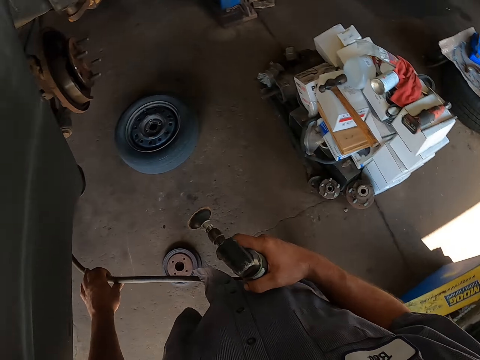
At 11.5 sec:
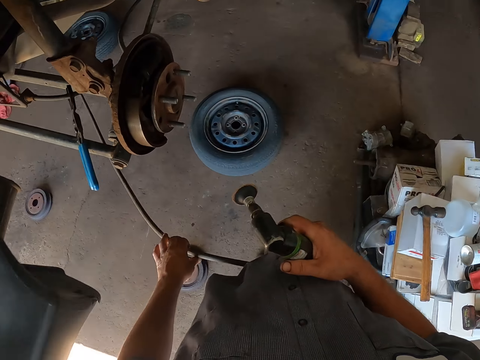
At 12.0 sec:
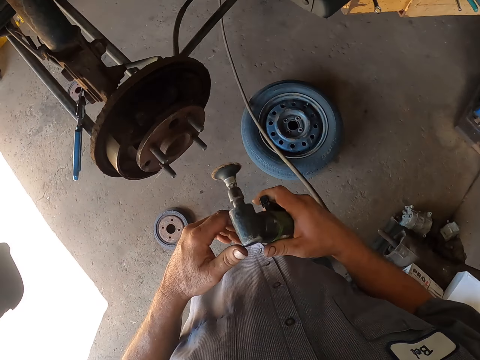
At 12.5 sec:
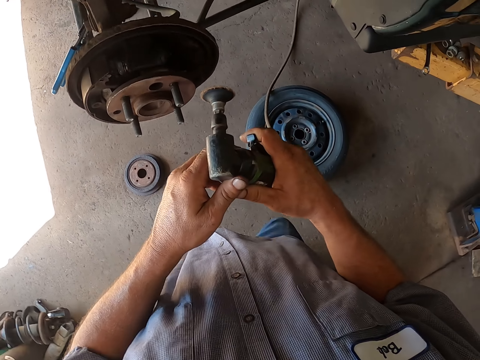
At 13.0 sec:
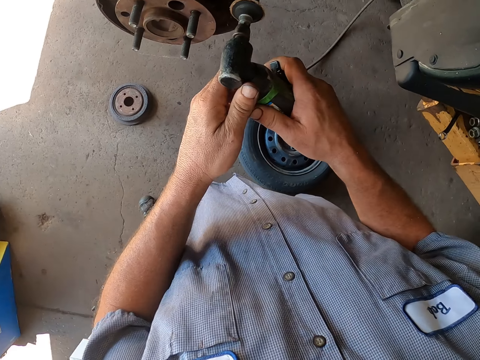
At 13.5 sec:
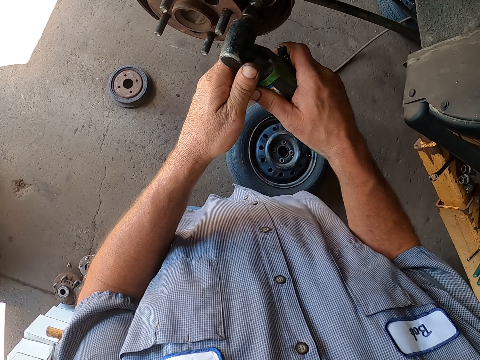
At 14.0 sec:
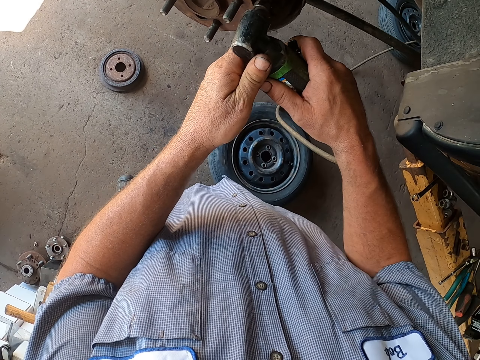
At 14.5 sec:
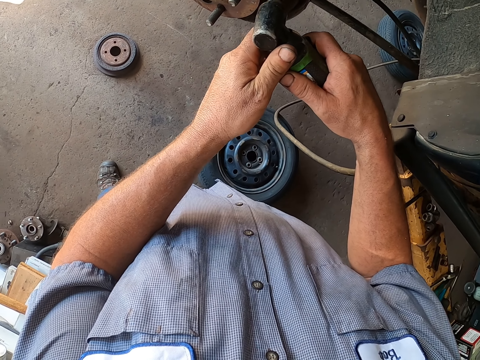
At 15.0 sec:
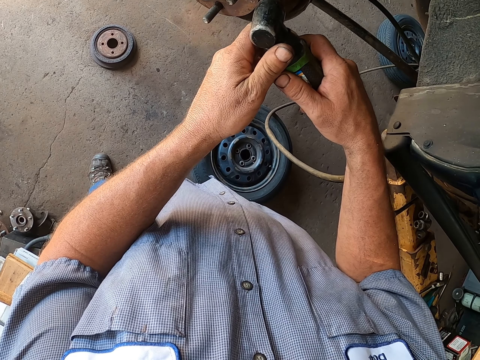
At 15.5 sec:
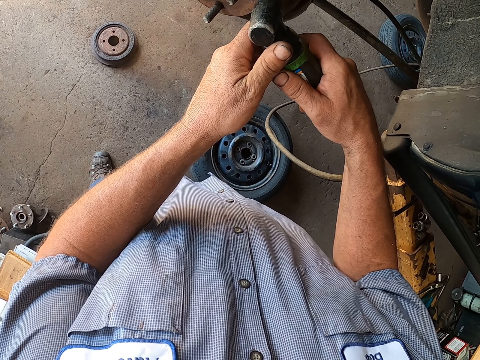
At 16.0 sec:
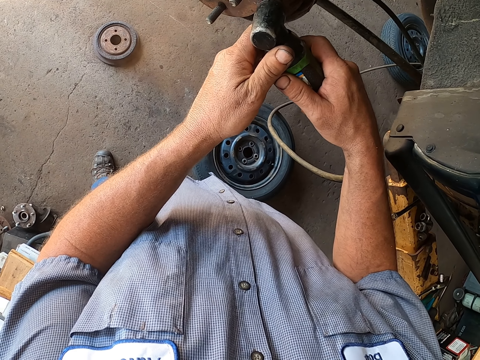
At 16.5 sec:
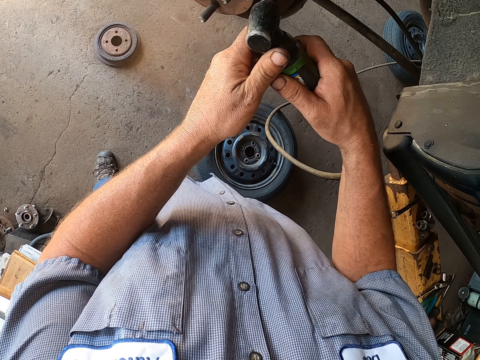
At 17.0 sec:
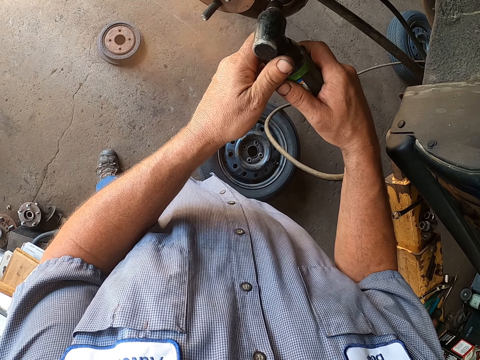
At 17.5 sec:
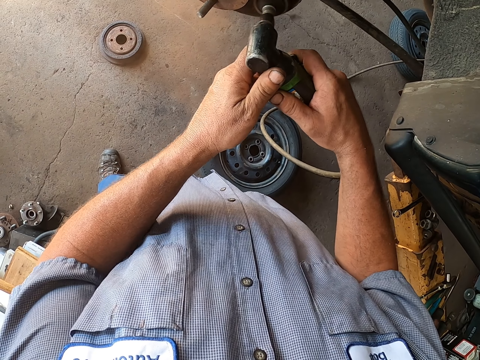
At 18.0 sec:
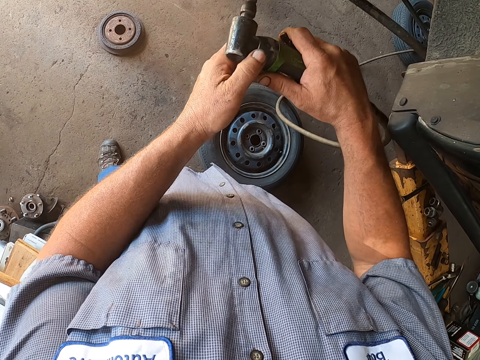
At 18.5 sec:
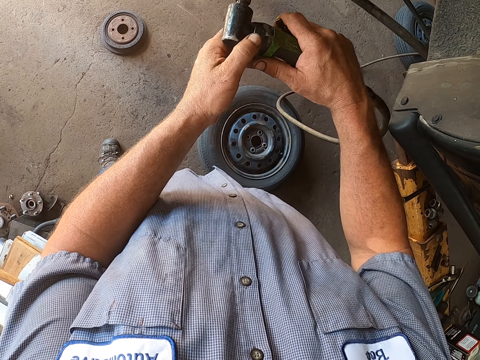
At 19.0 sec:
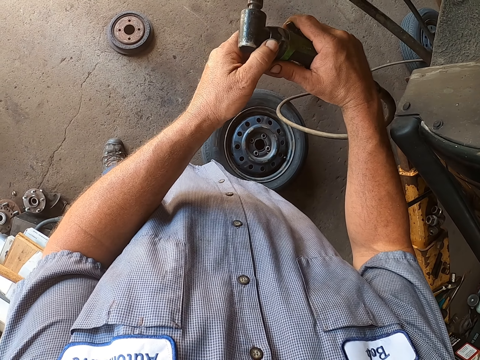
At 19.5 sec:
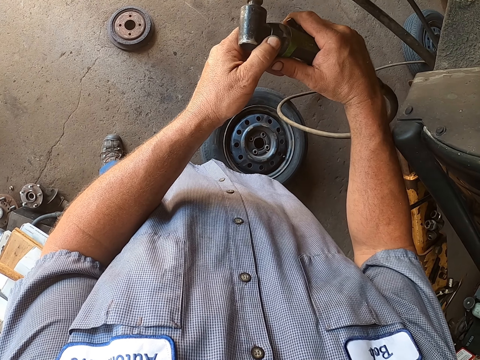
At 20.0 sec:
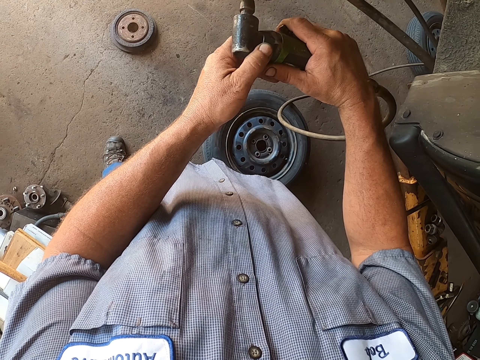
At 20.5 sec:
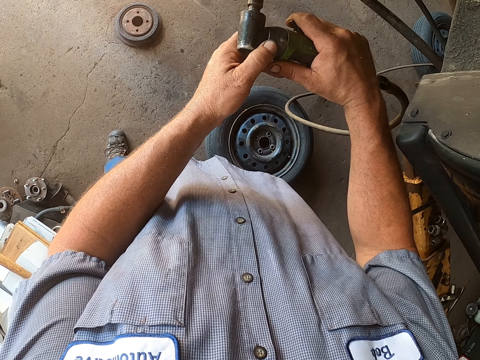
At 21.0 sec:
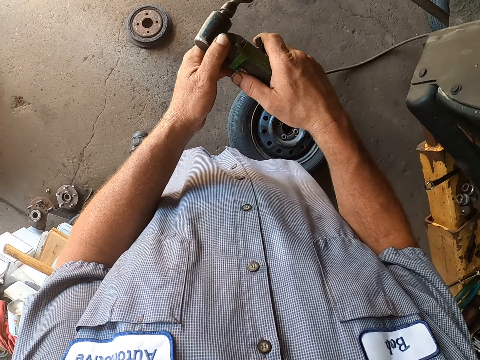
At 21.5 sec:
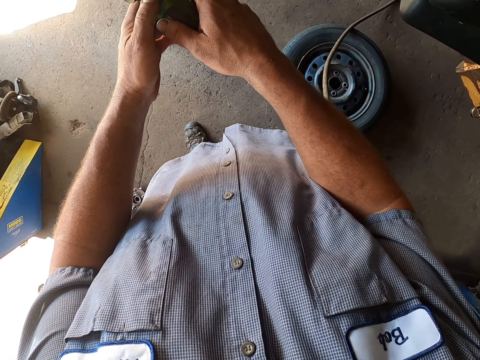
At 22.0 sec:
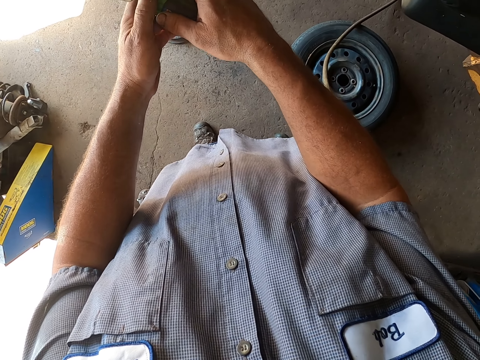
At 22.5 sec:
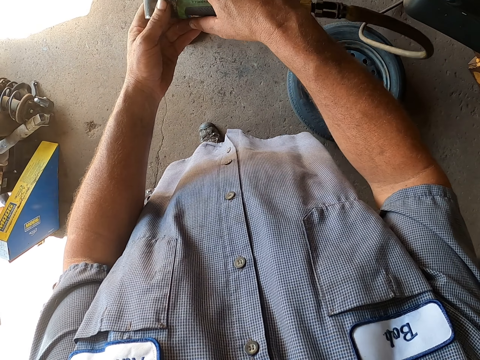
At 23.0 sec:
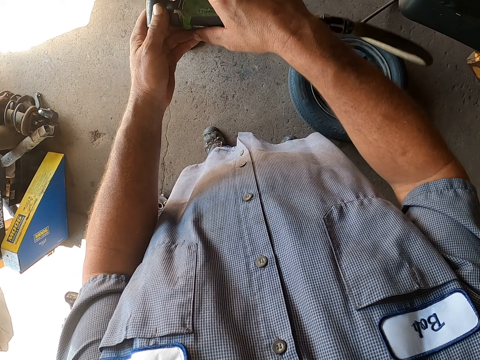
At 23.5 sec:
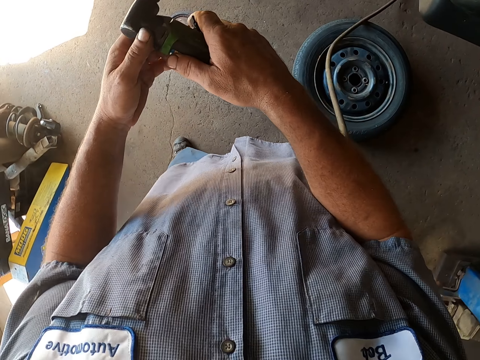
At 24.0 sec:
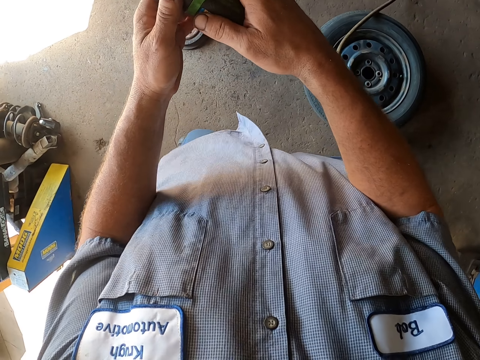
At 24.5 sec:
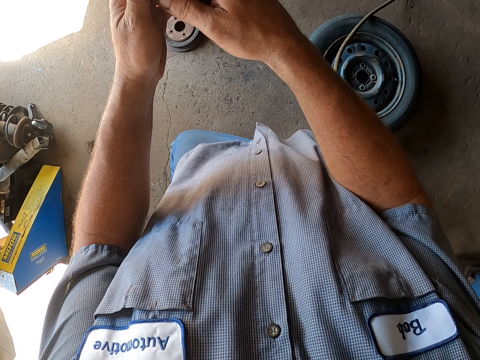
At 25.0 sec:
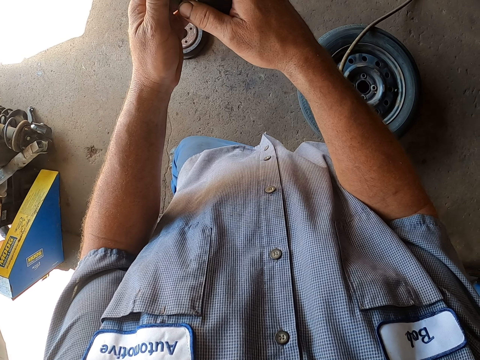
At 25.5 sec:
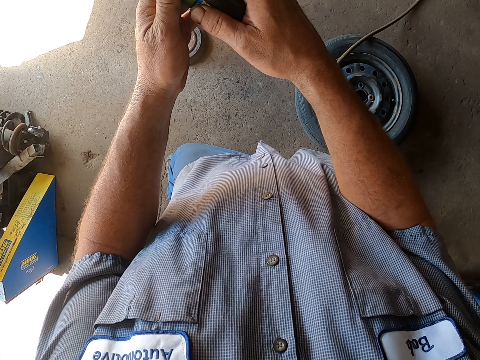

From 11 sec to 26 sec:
The camera wearer removes dust on the rear wheel bearing. They cut on the wheel hub.

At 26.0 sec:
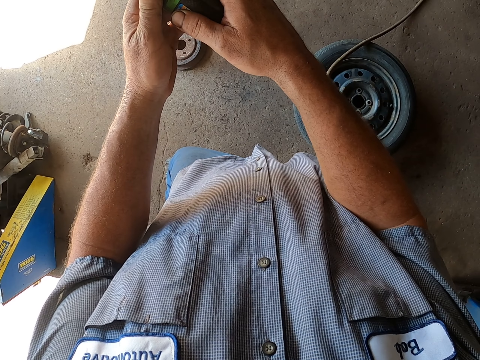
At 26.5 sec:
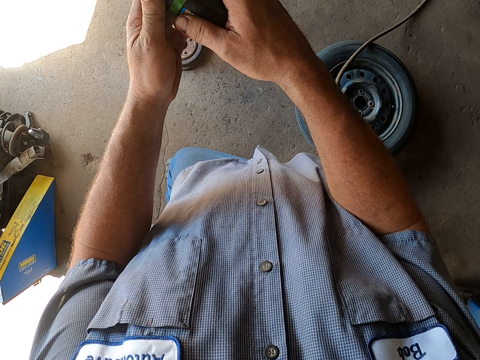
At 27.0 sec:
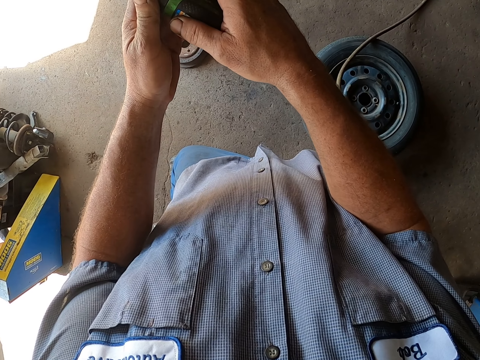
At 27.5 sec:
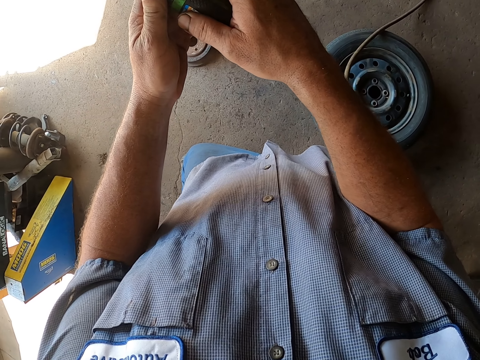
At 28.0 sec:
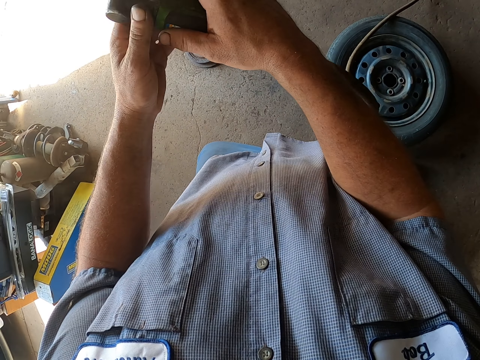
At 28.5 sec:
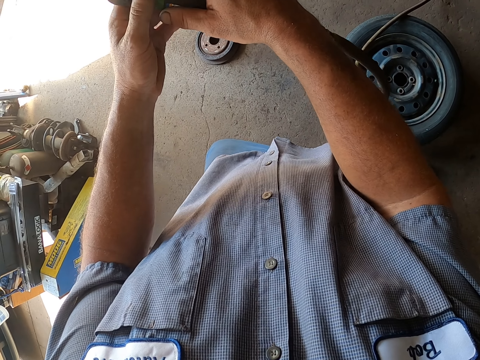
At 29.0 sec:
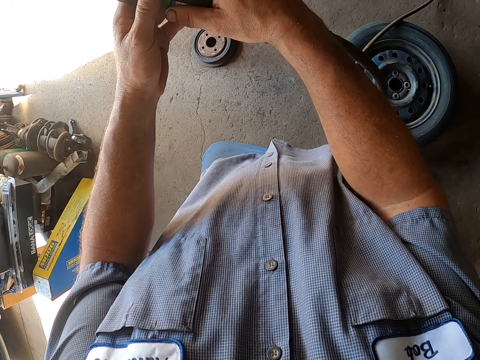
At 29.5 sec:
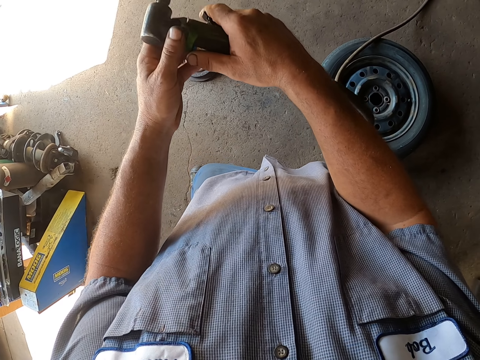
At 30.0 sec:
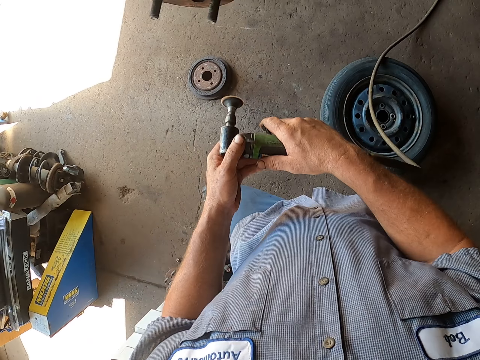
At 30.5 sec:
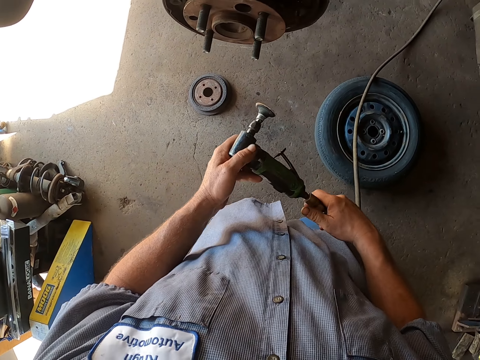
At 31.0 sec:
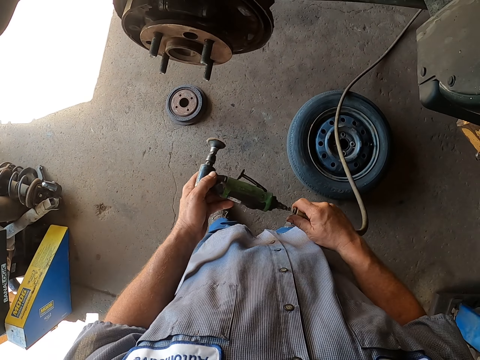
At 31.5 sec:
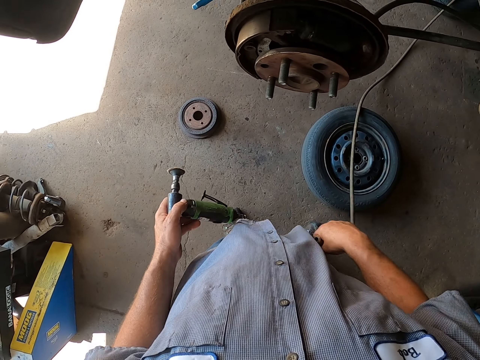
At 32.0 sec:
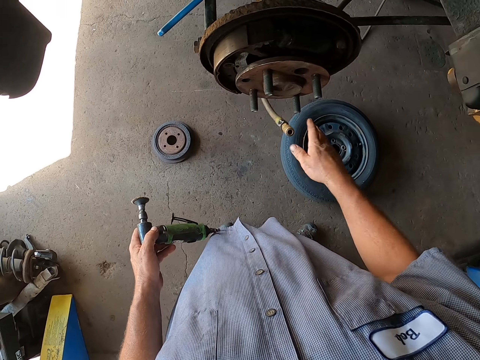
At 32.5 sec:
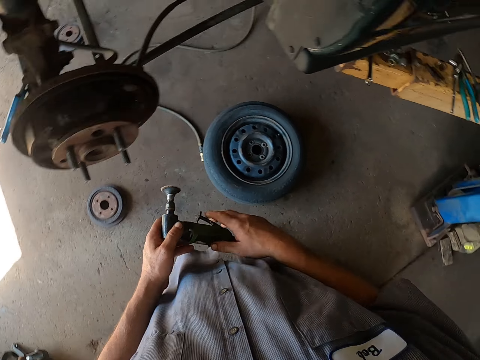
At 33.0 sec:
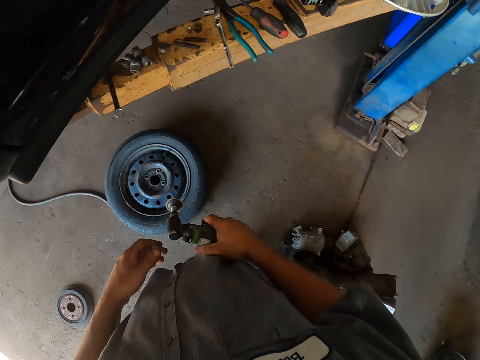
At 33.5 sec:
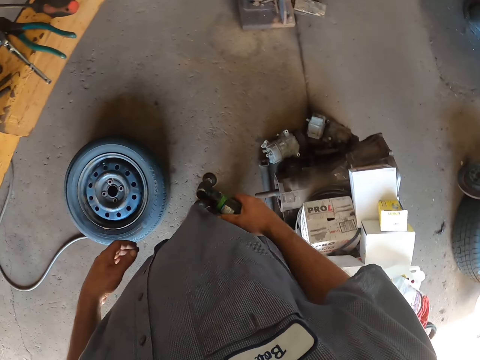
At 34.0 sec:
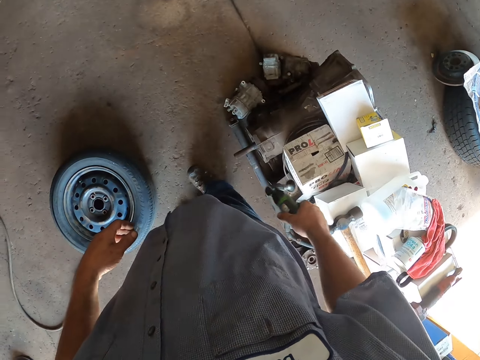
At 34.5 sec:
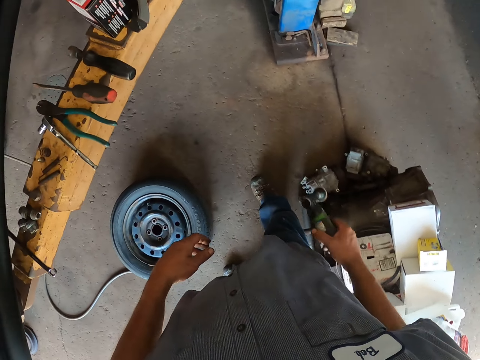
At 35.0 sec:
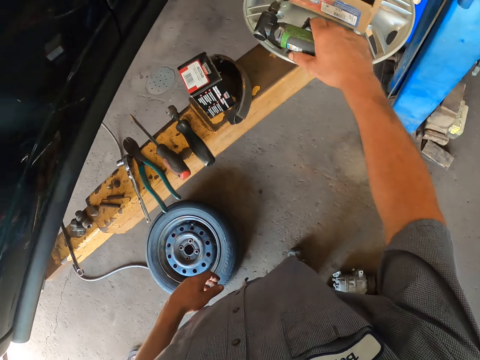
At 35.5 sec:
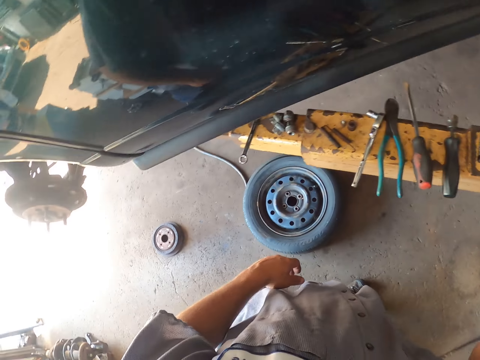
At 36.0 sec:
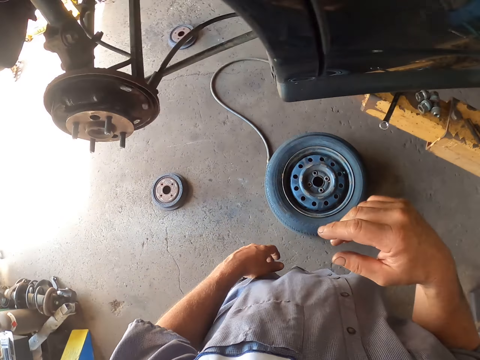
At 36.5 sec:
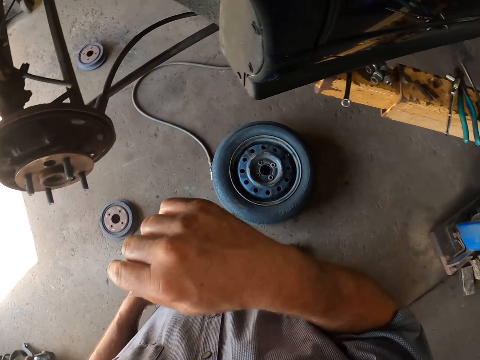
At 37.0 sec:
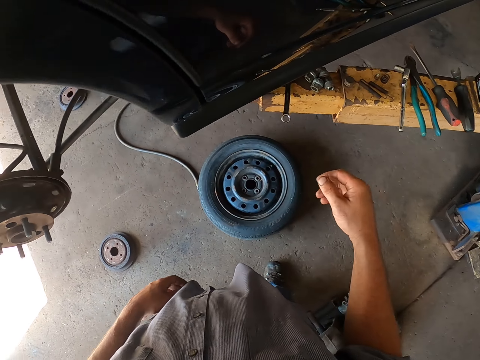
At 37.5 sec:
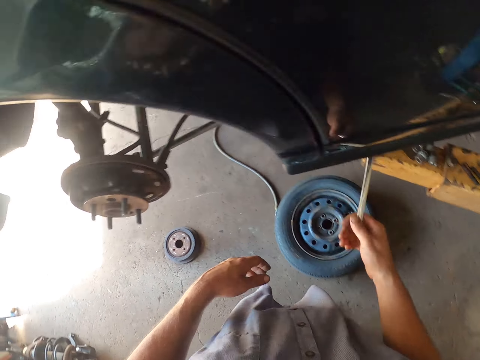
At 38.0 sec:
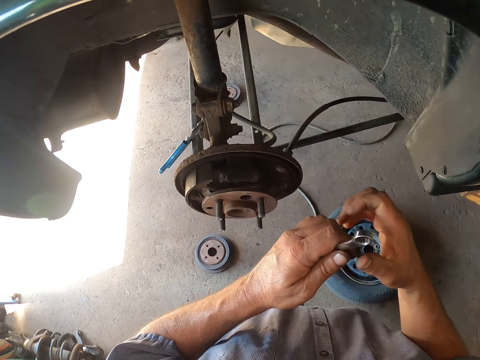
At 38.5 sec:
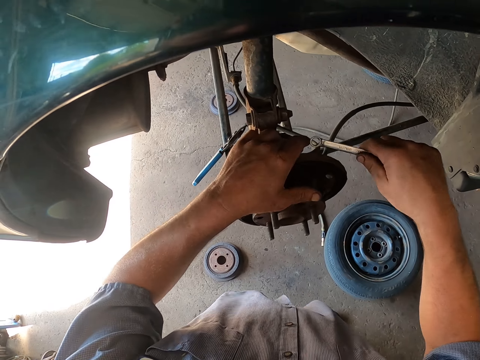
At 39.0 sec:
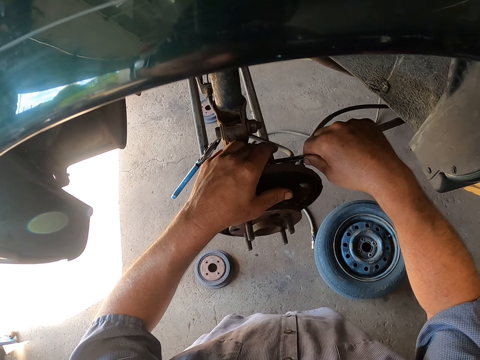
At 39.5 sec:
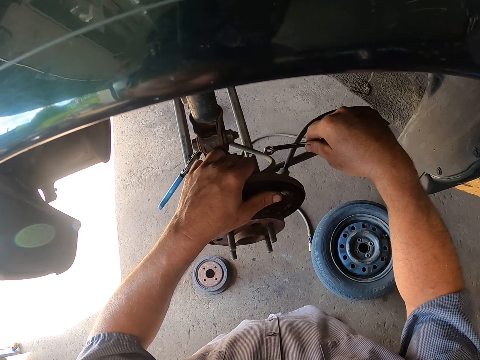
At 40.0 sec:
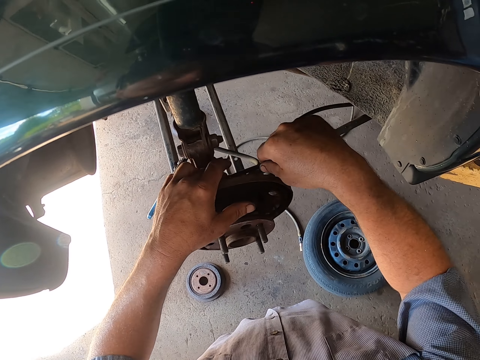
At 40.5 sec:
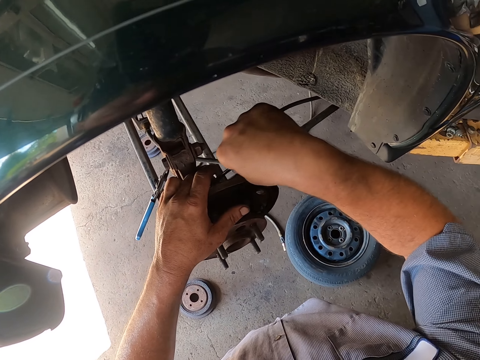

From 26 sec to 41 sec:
The camera wearer unplugs the steel cutter. They remove the pipe, drop the pipe on the floor, and look around the garage. They put the steel cutter on the counter. They place a dust blower on a rim cover. They look around the garage. They touch something. They pick up a spanner. They fix the rear wheel bearing.
